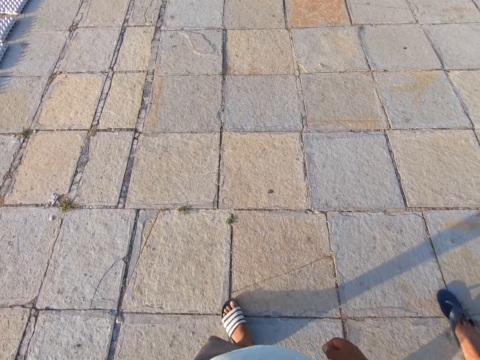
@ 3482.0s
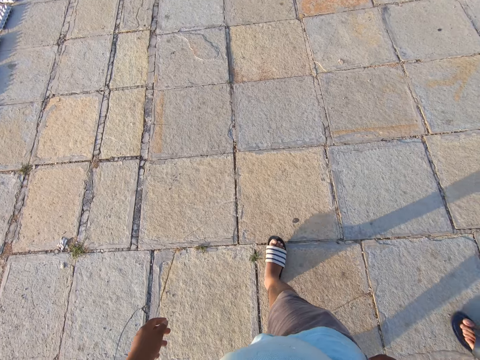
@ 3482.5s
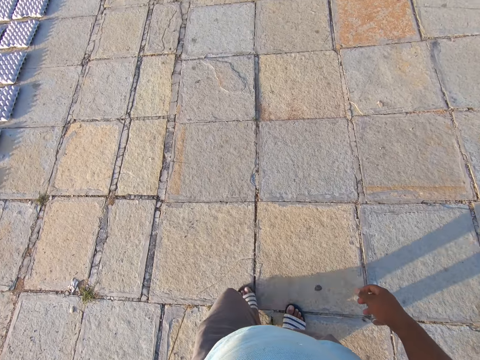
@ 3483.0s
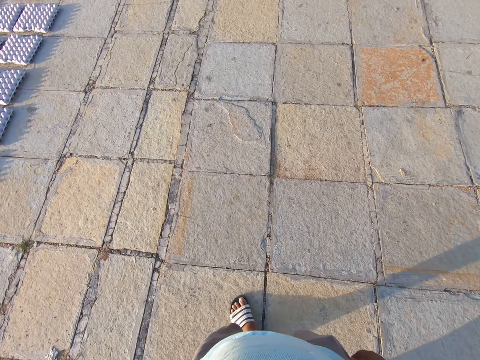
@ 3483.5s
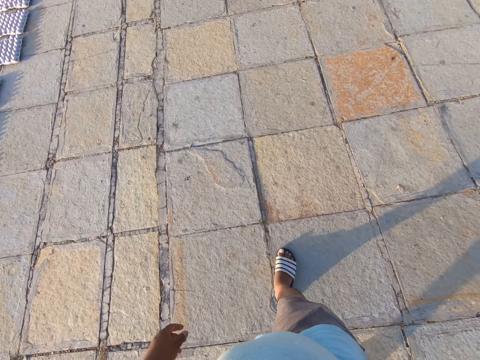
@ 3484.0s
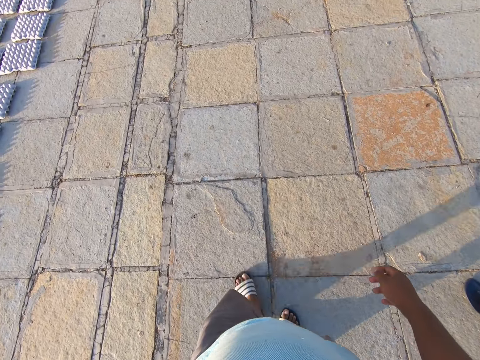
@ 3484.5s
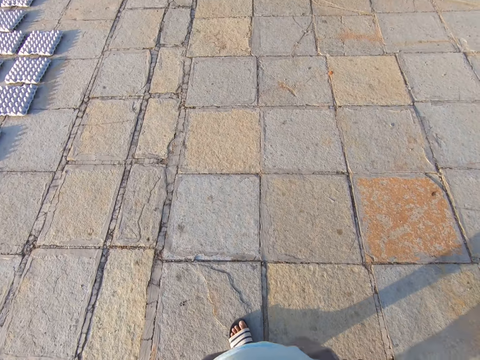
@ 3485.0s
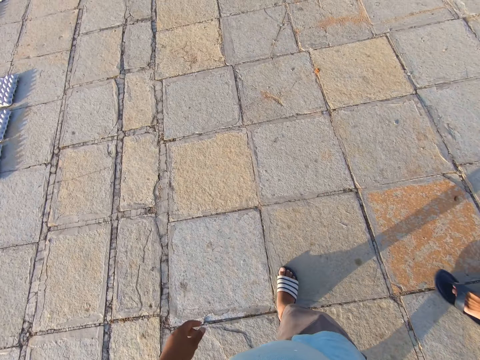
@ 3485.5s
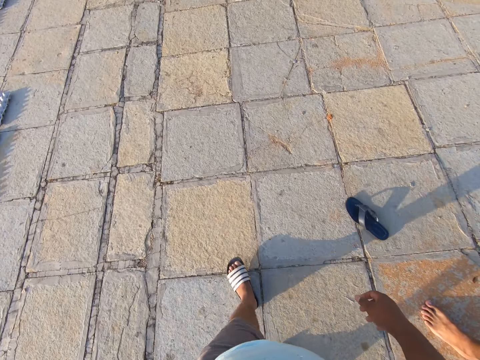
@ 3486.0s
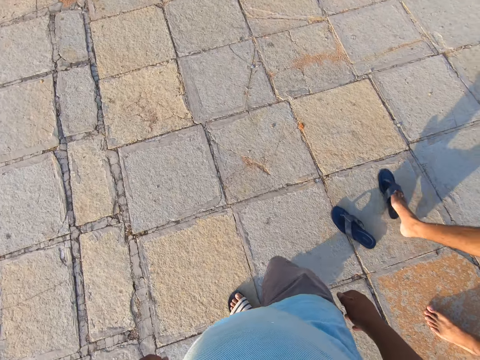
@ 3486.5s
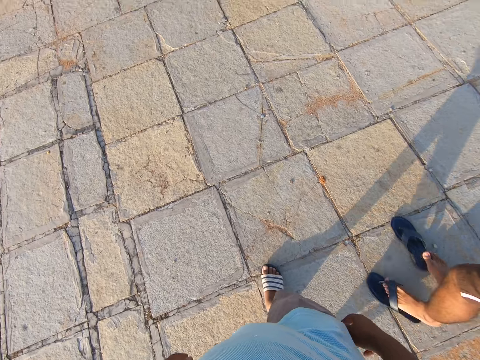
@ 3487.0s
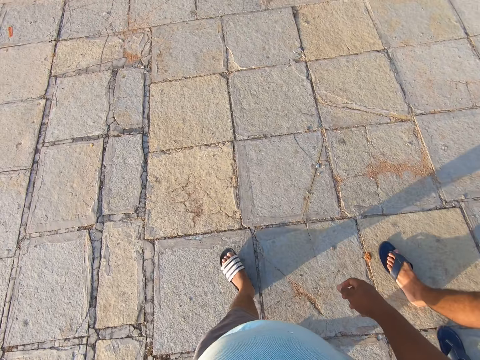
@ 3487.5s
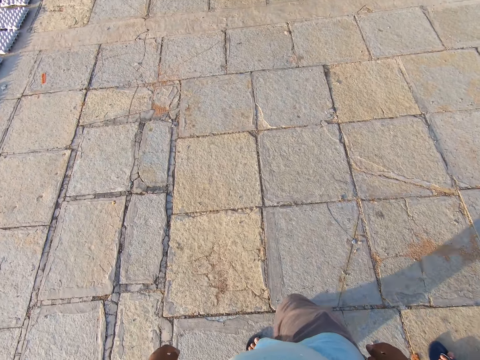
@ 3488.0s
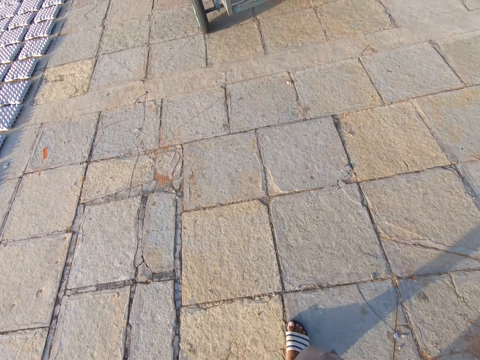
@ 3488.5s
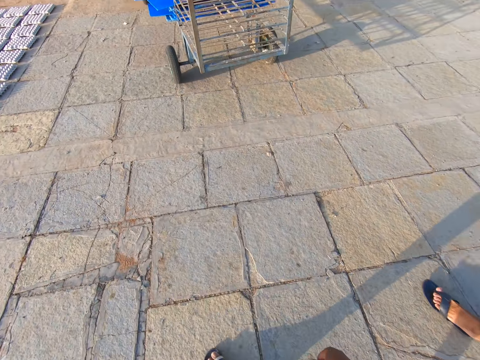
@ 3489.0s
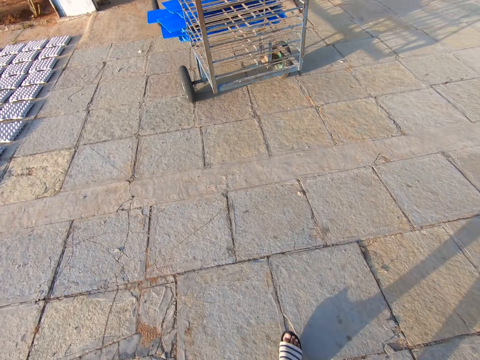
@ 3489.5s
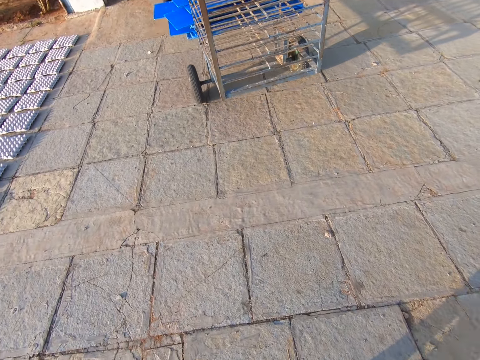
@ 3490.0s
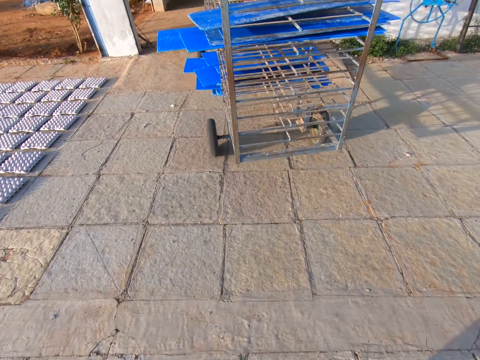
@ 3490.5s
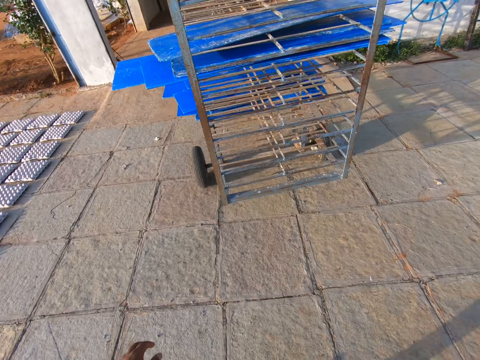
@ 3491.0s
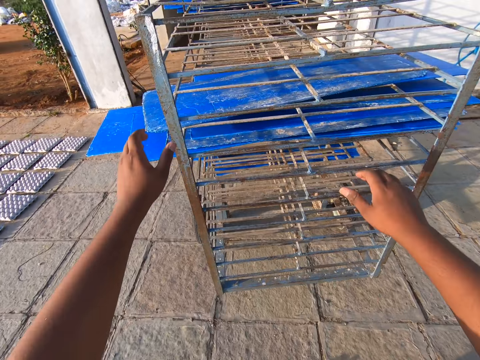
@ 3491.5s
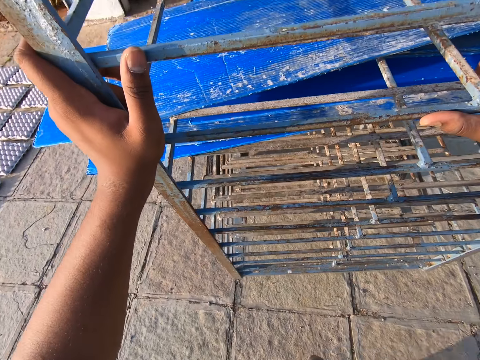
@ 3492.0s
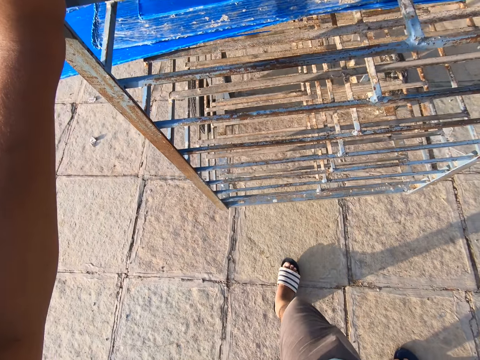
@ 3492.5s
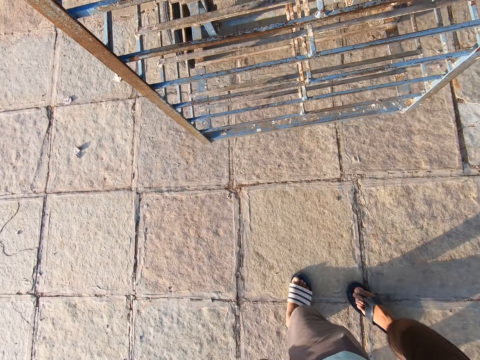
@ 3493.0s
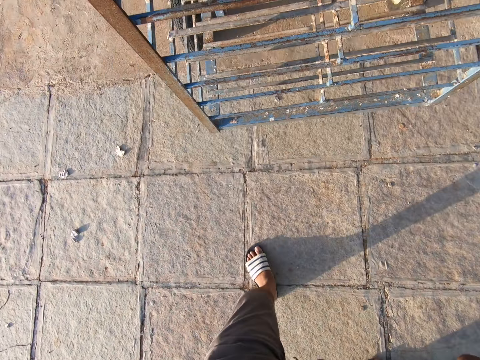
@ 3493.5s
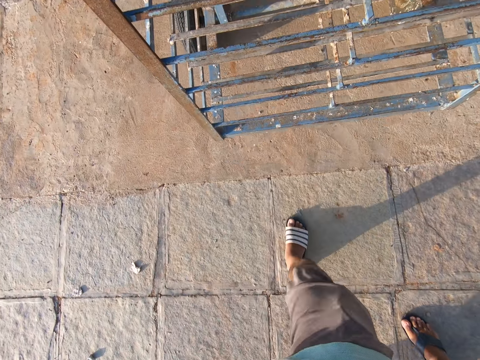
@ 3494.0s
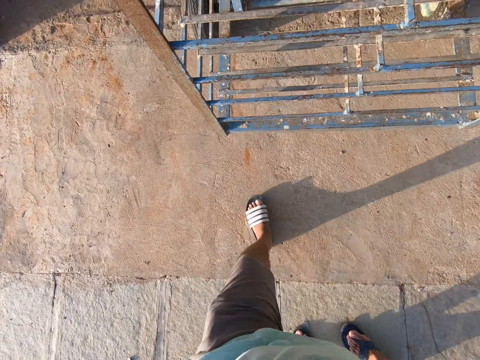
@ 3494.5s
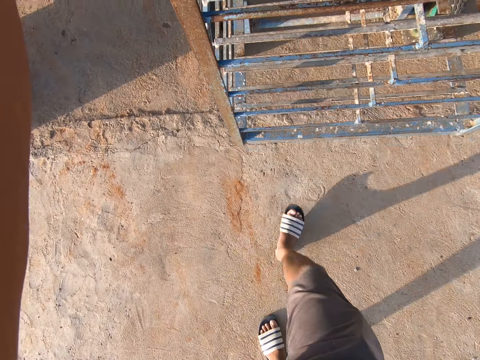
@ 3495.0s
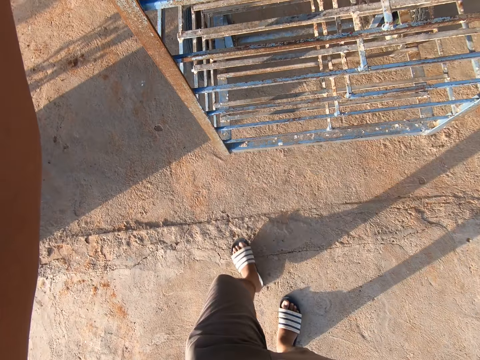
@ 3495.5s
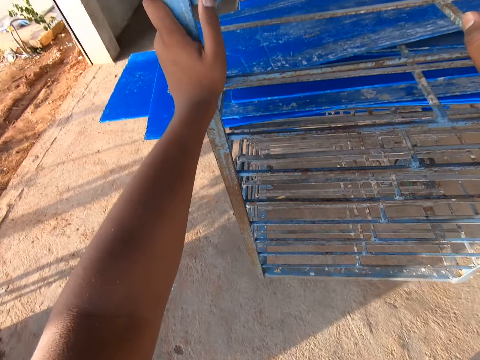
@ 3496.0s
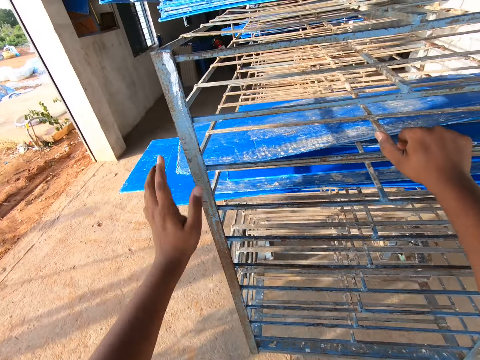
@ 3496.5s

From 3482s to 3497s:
The camera wearer pushes a rack with both hands.

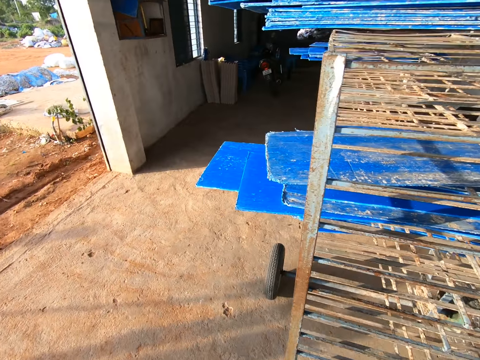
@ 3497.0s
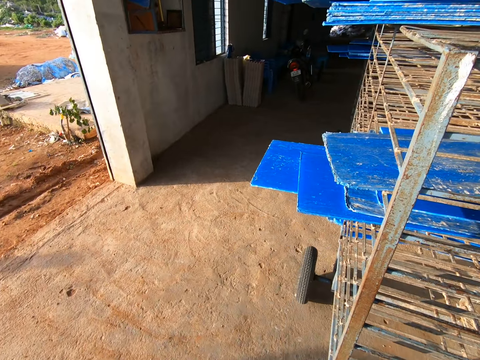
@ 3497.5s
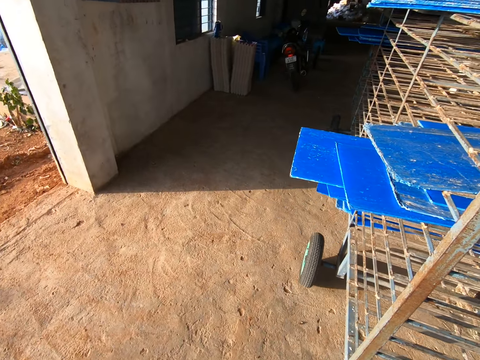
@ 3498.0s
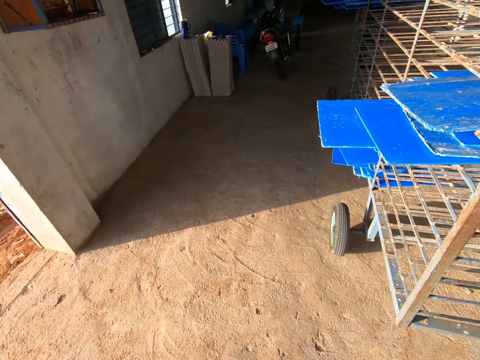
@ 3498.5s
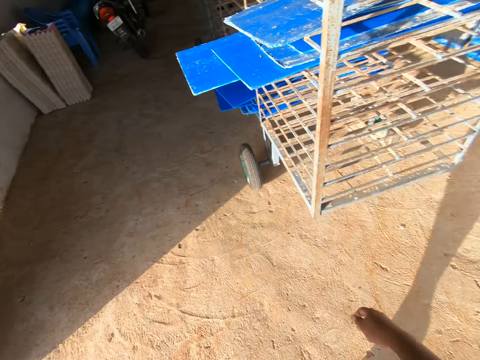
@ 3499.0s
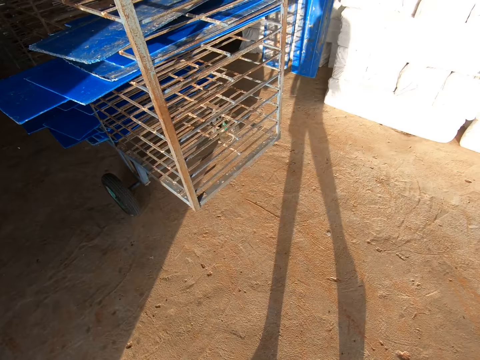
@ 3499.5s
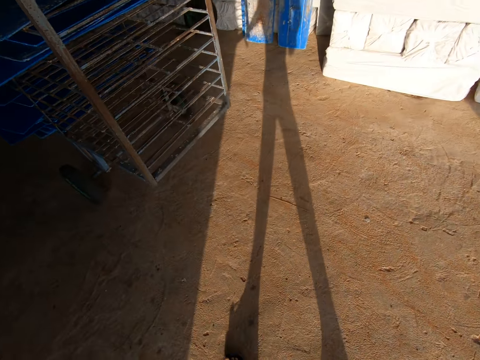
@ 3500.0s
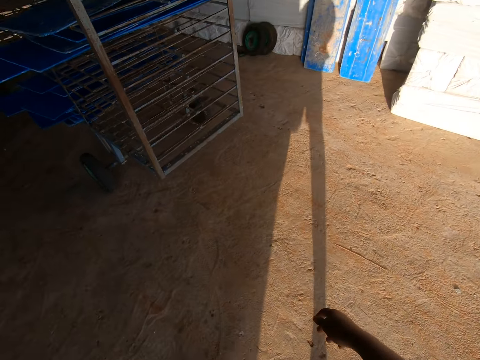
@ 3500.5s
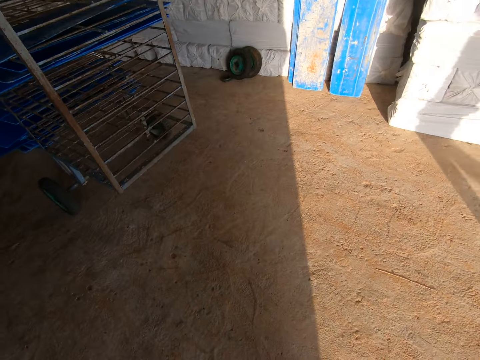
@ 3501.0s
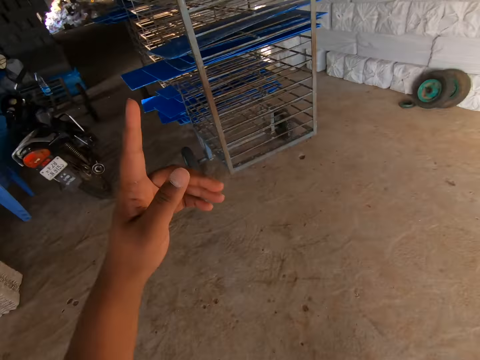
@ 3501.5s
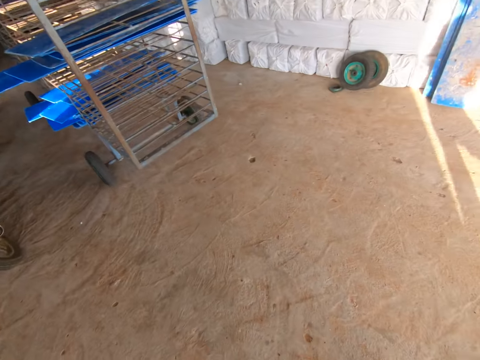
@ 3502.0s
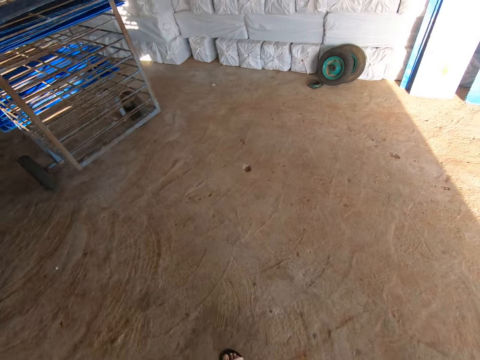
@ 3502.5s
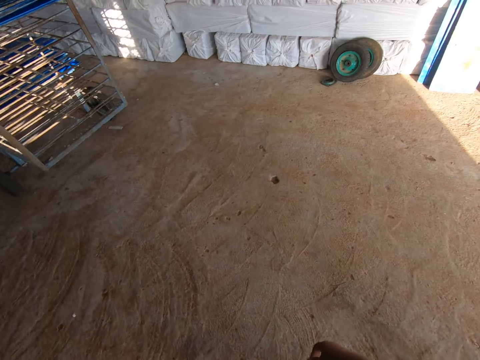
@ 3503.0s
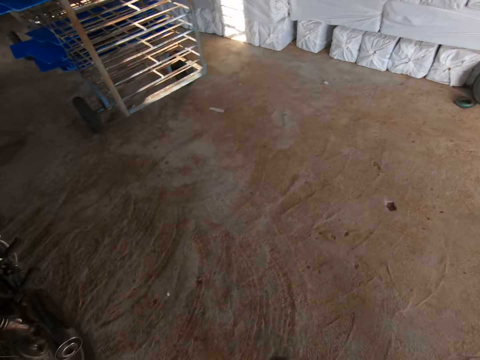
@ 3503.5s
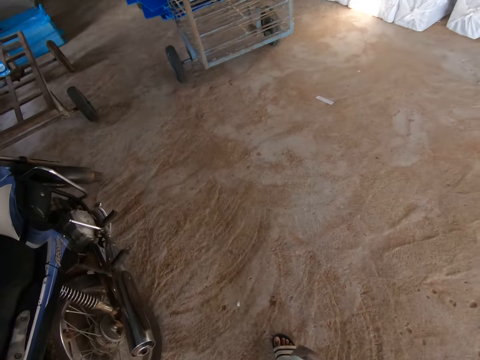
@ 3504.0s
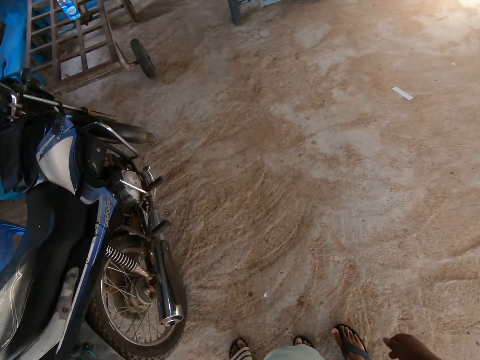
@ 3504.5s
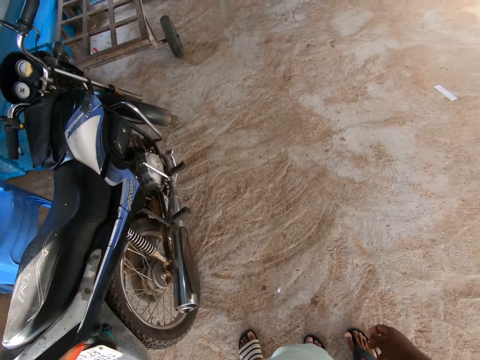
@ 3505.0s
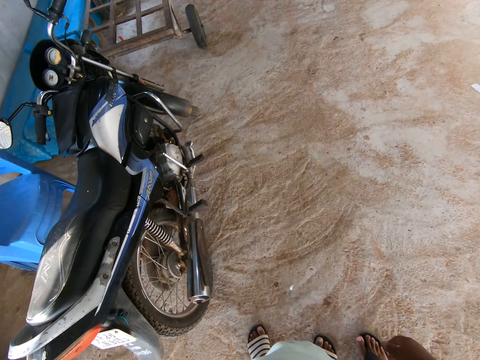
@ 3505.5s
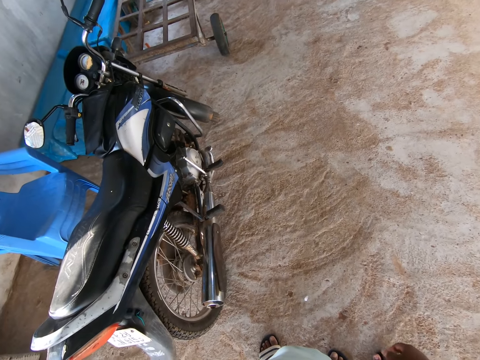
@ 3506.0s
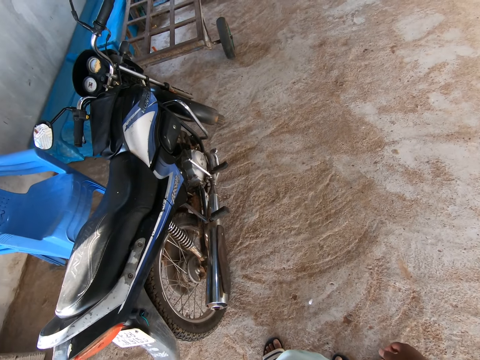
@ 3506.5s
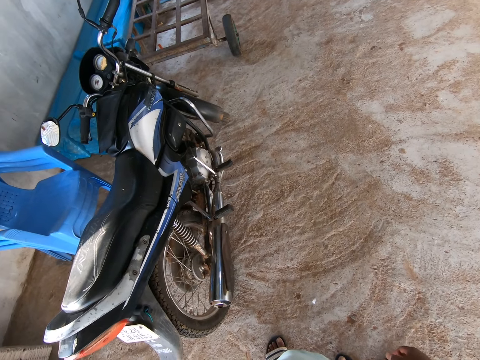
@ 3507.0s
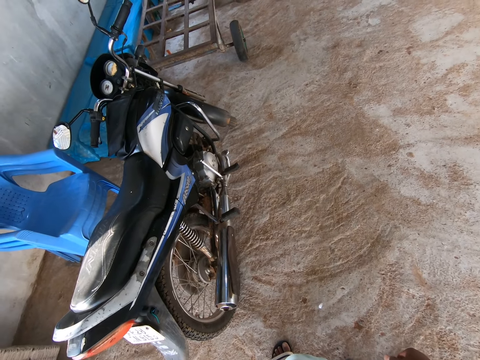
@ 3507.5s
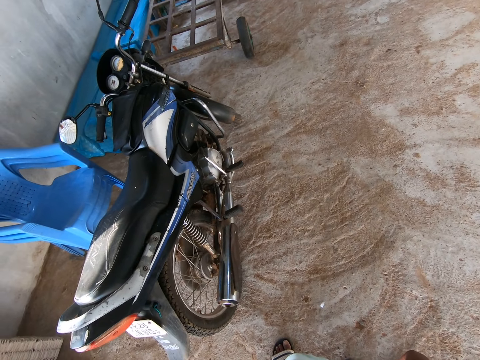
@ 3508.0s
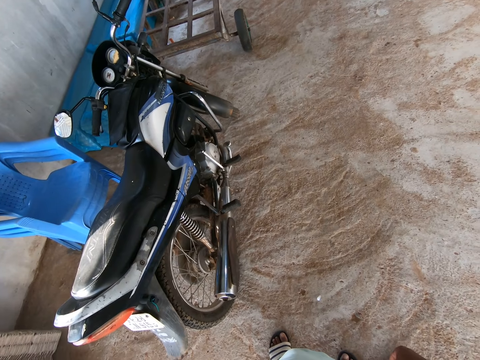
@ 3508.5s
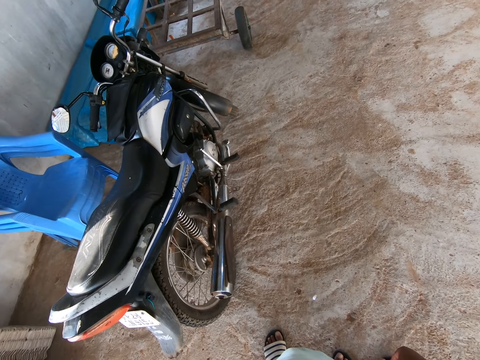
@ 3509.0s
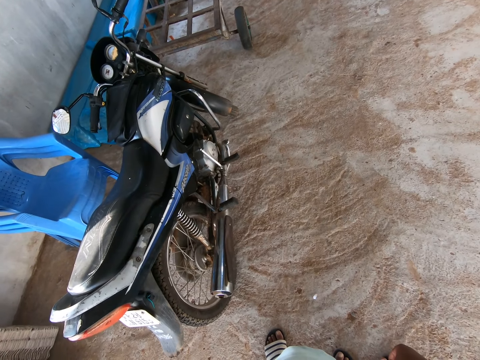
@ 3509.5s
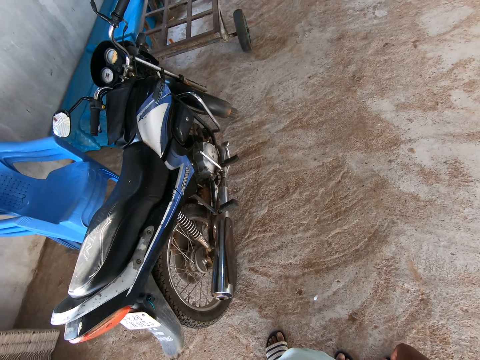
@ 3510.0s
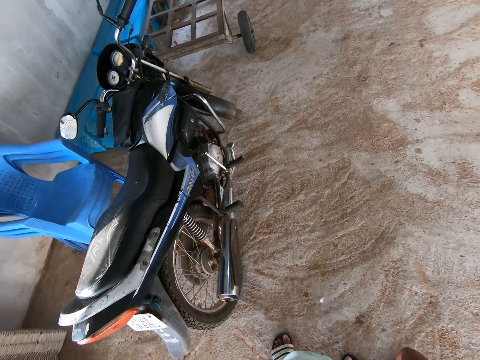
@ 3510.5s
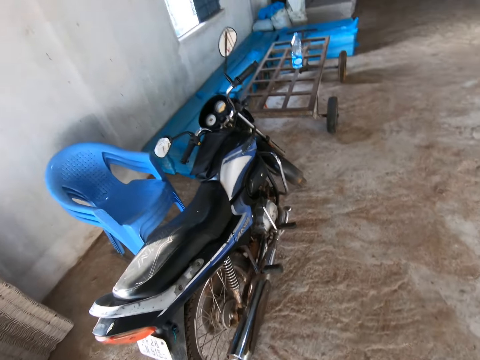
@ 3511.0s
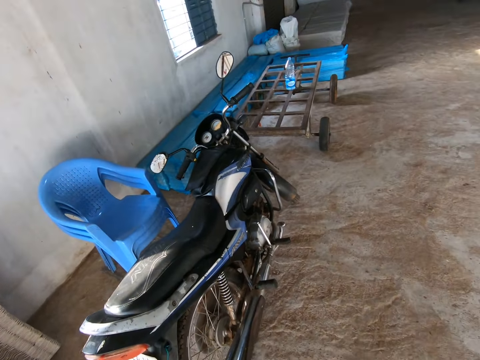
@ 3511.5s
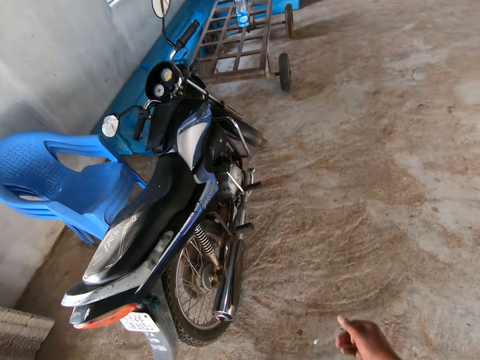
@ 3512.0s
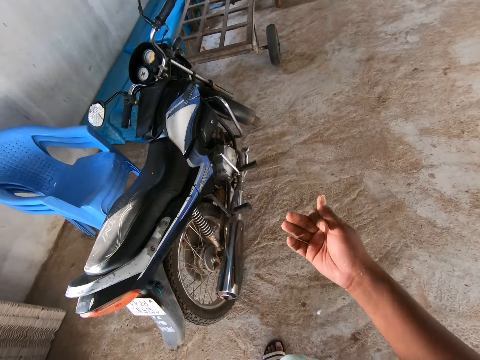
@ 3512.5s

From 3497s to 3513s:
The camera wearer walks around. They gesture with a hand. They walk around. They look around.
